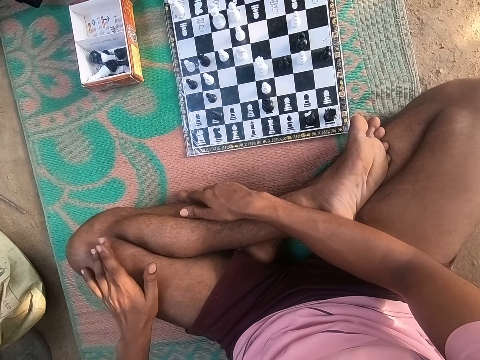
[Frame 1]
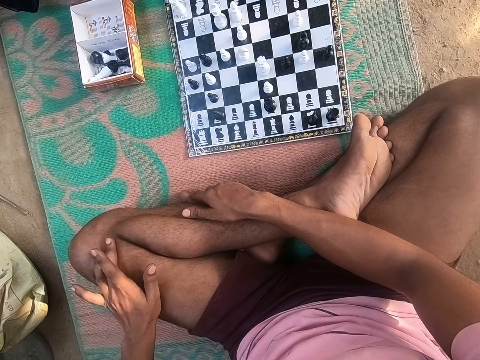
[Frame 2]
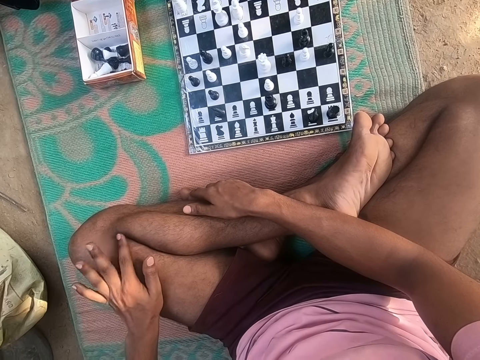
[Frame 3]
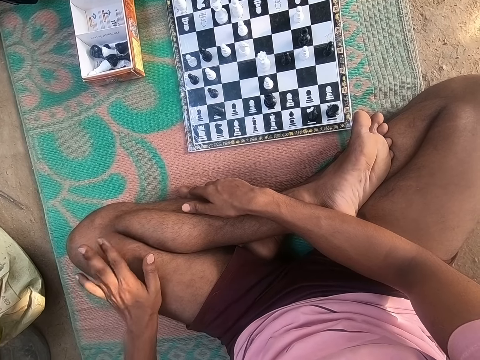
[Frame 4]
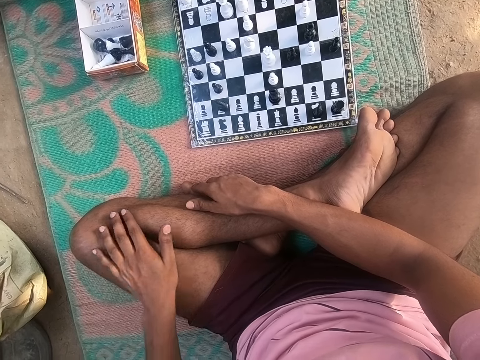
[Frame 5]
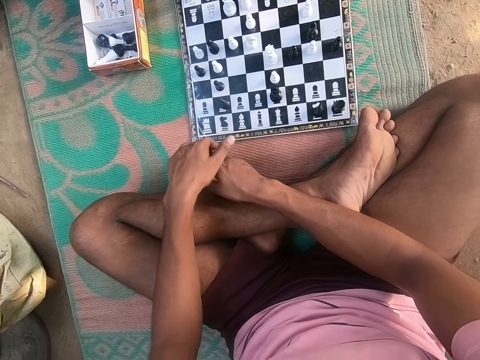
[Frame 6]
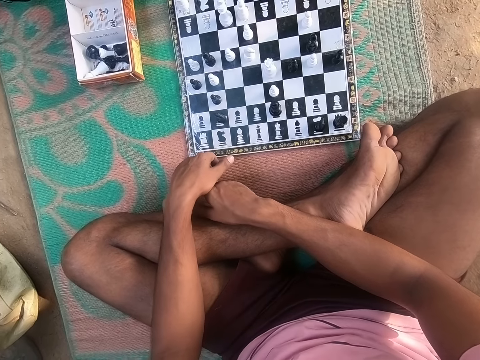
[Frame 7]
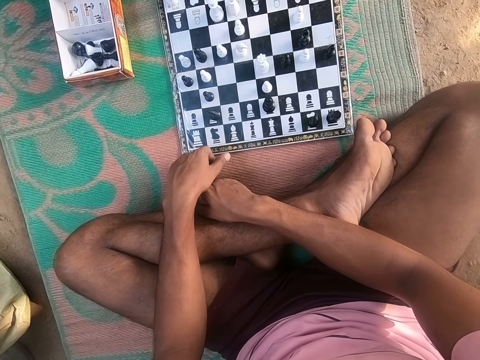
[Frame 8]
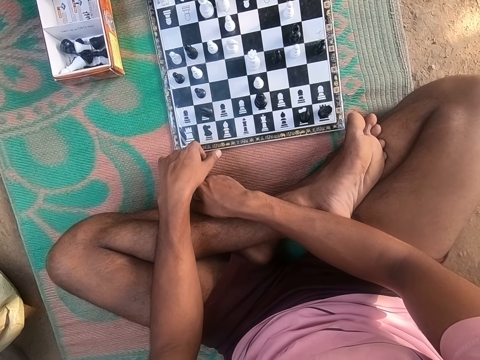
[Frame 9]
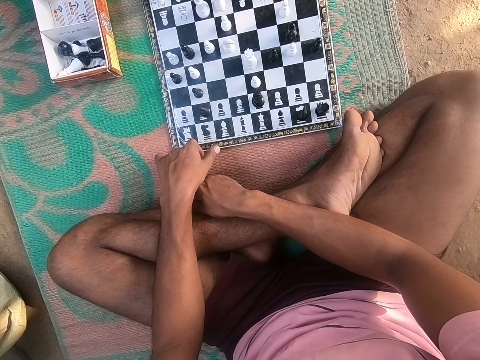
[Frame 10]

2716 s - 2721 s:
The camera wearer taps his leg.

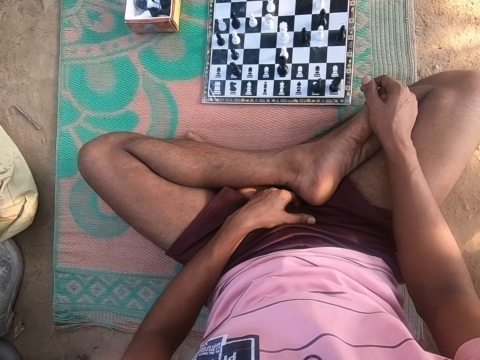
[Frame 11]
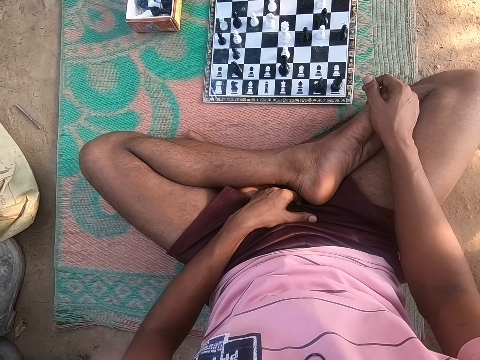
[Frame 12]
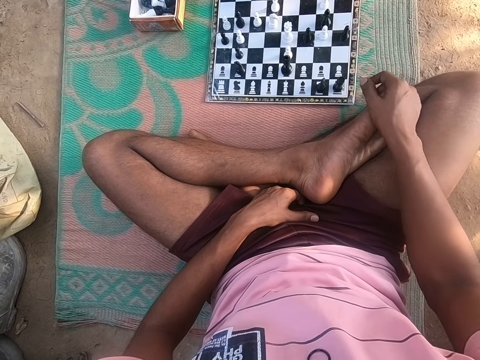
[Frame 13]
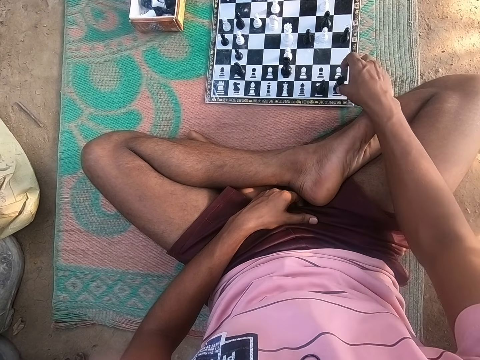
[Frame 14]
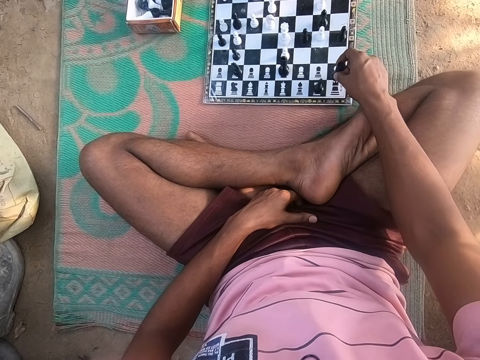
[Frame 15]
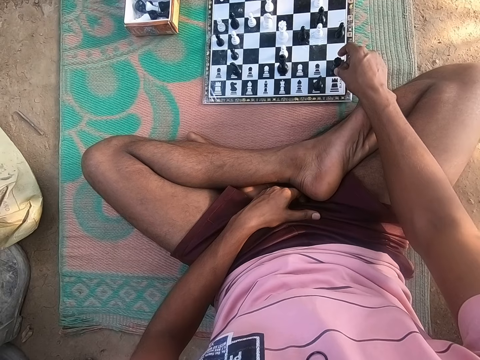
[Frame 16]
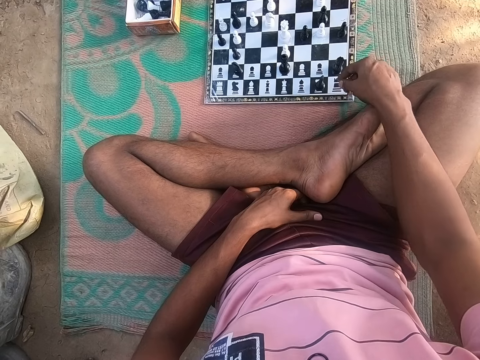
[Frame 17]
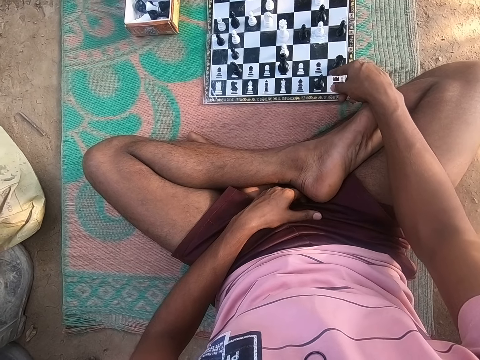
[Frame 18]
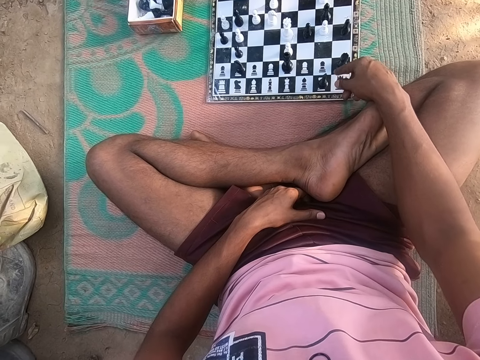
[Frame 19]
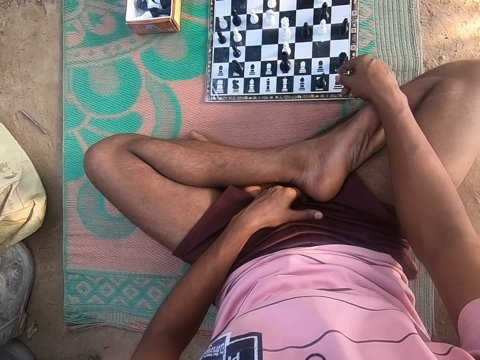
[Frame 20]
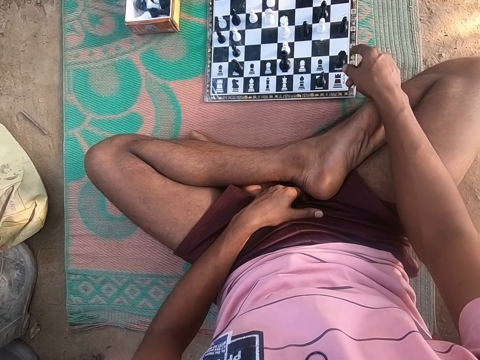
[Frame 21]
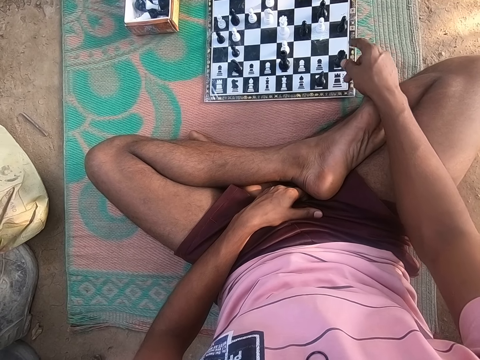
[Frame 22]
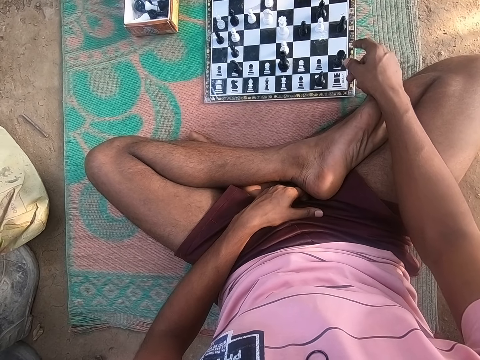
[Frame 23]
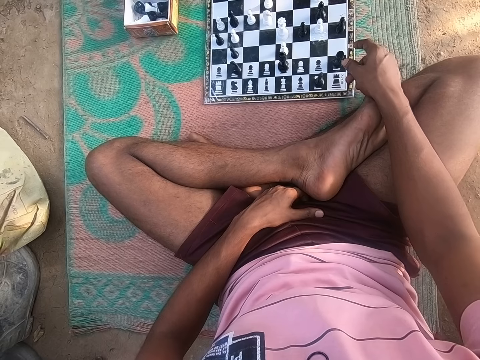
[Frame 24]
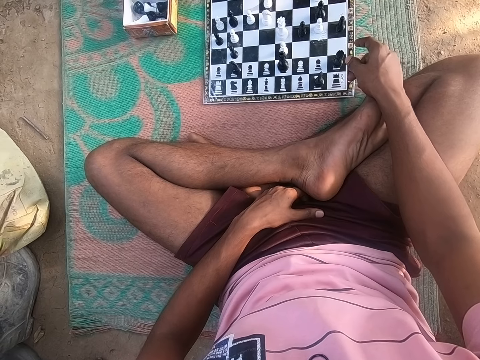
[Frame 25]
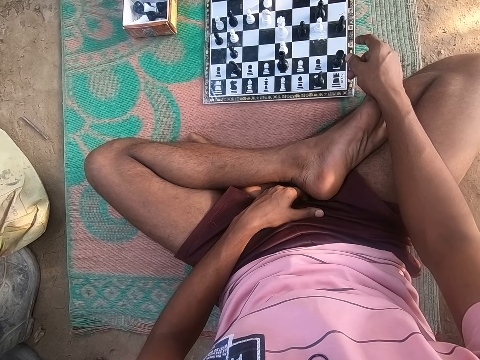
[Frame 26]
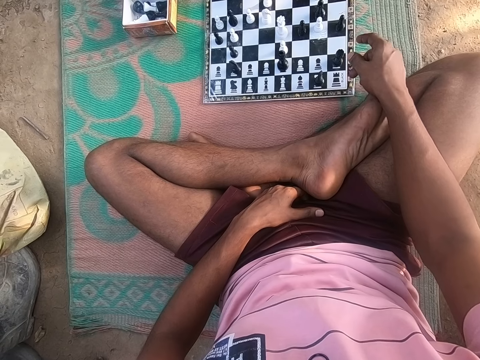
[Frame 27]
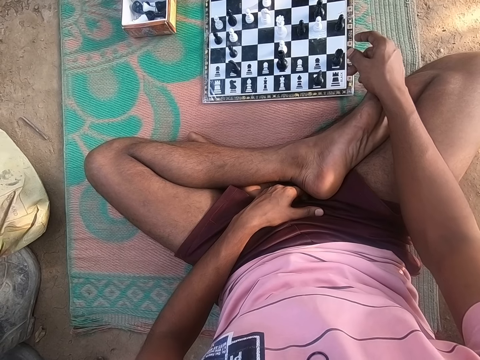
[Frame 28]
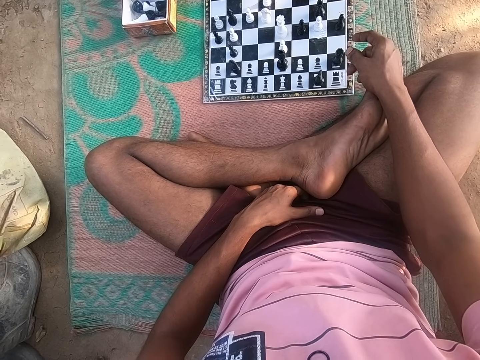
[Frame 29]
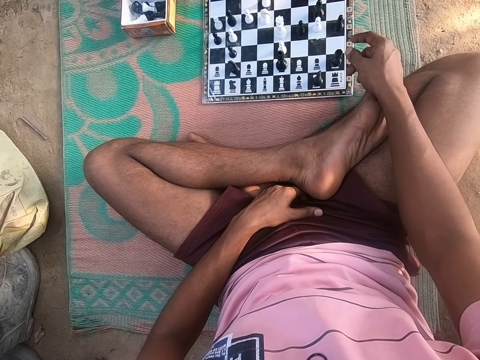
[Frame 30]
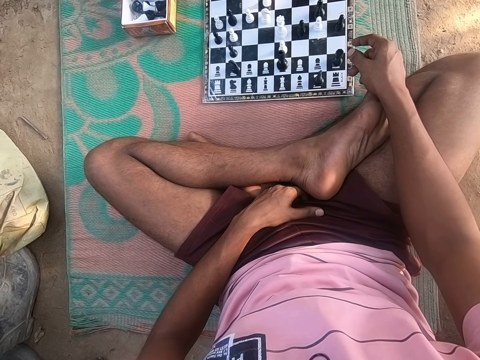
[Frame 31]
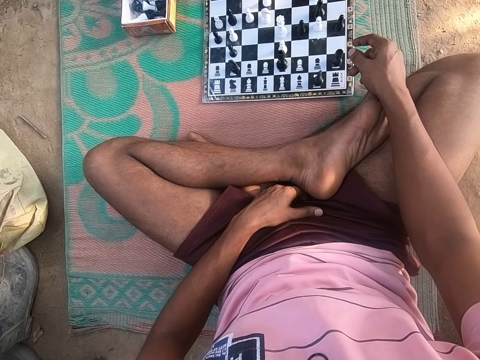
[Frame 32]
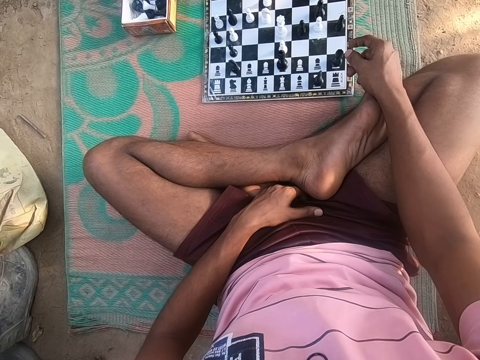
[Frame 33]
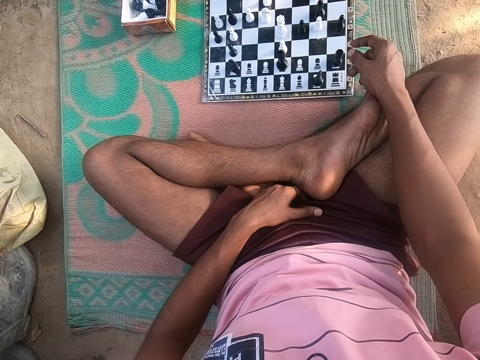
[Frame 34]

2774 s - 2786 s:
The camera wearer plays the chess game. They look at the chess game on the floor.

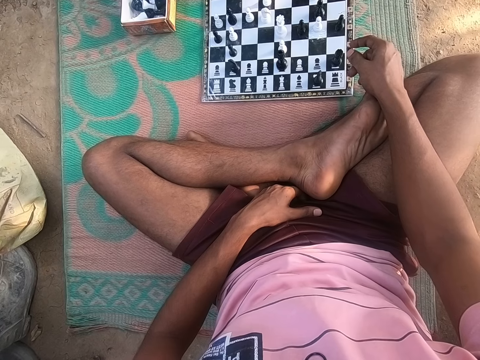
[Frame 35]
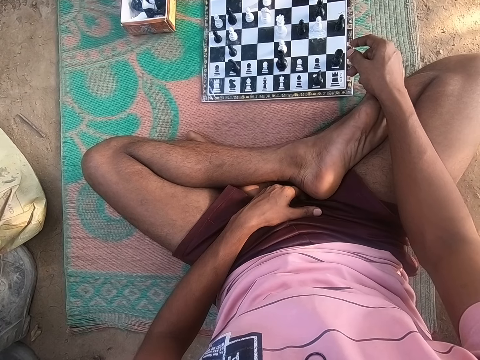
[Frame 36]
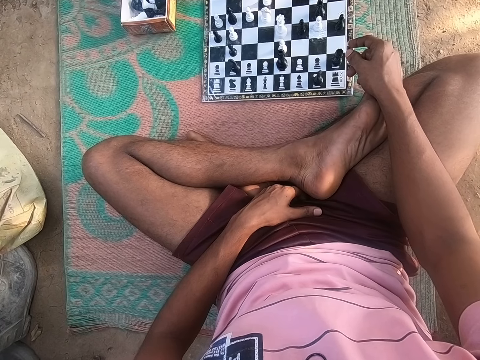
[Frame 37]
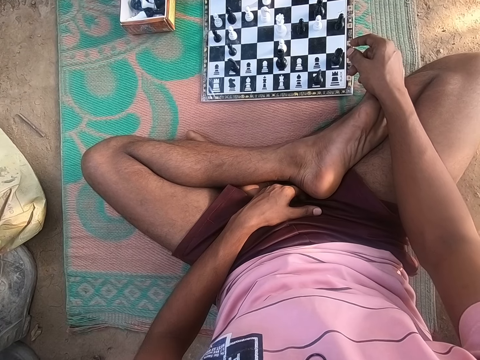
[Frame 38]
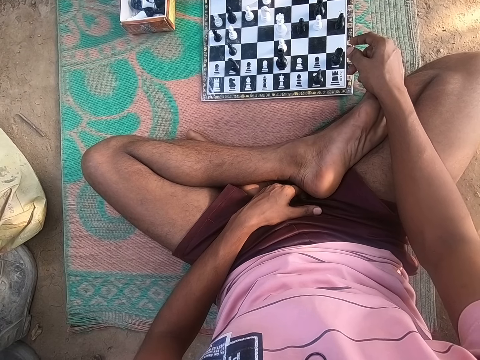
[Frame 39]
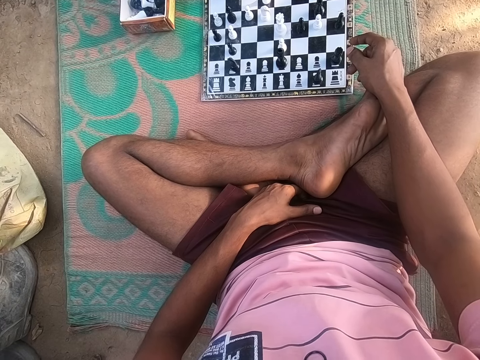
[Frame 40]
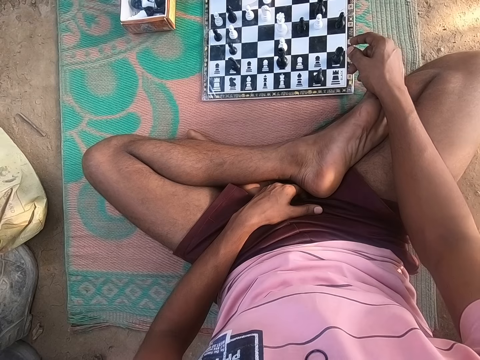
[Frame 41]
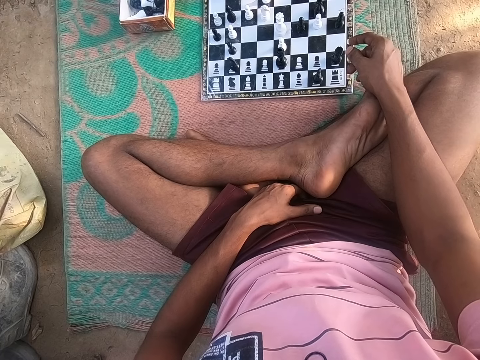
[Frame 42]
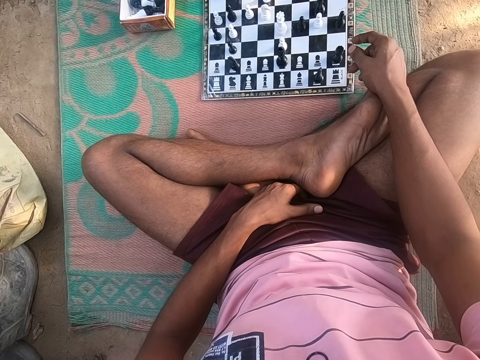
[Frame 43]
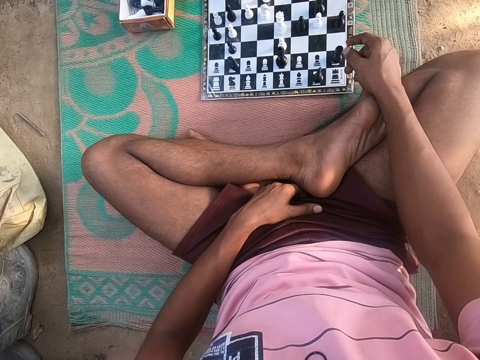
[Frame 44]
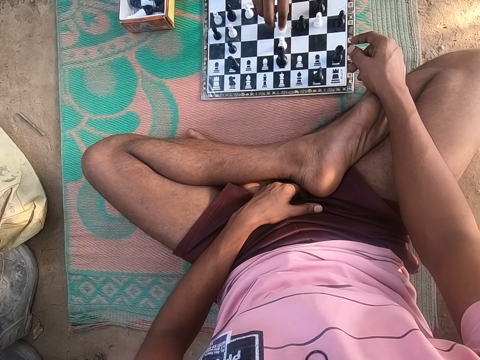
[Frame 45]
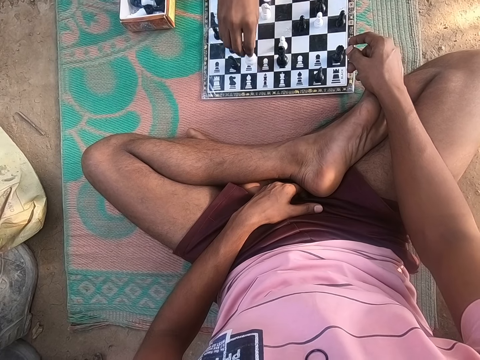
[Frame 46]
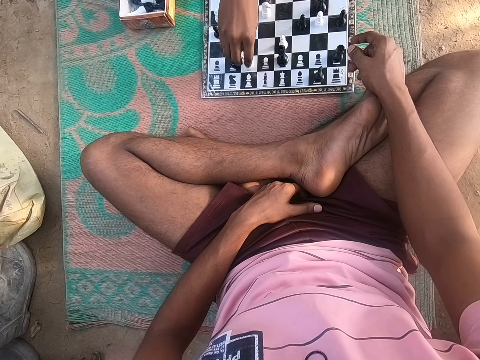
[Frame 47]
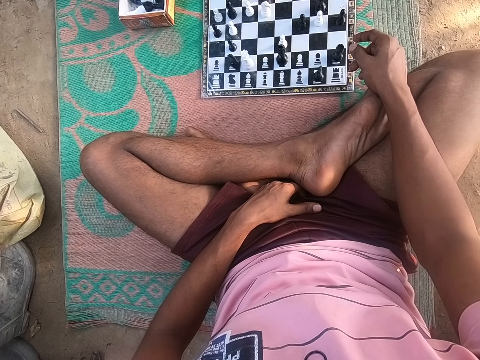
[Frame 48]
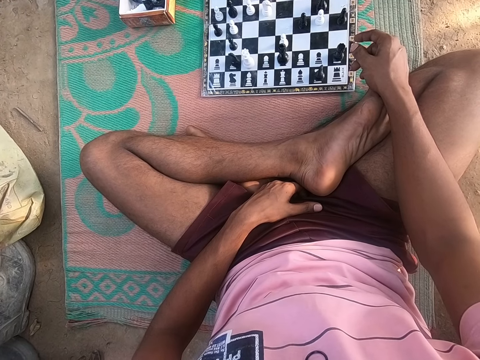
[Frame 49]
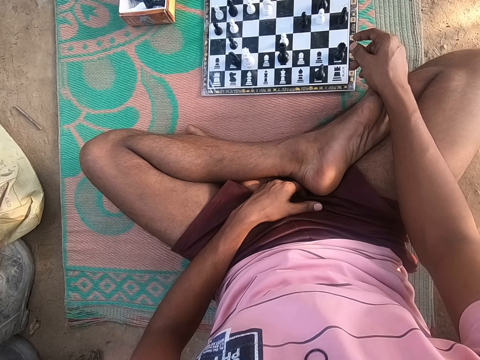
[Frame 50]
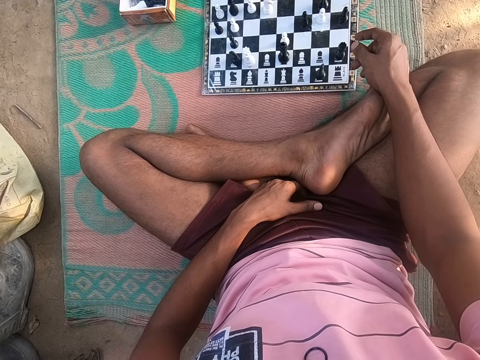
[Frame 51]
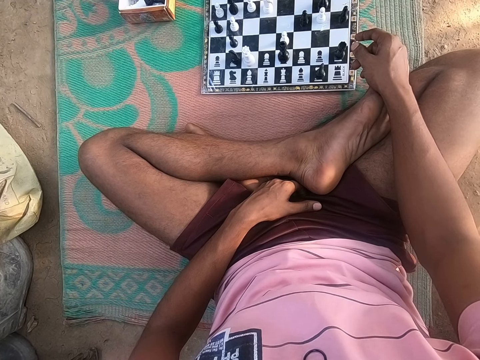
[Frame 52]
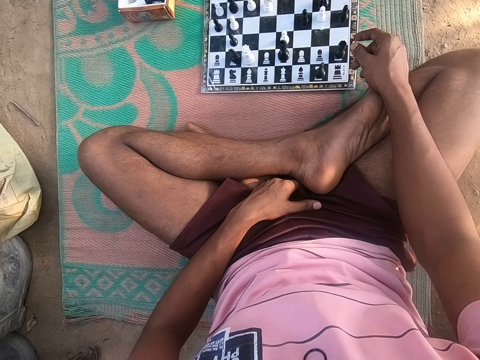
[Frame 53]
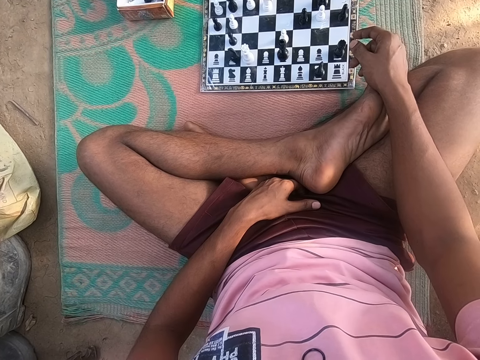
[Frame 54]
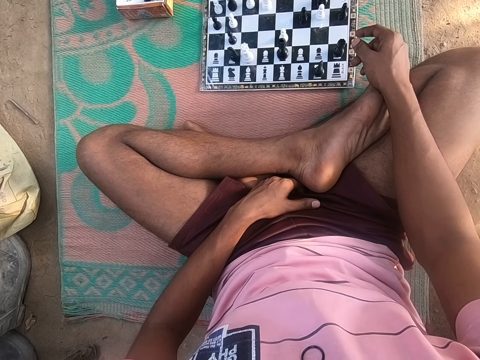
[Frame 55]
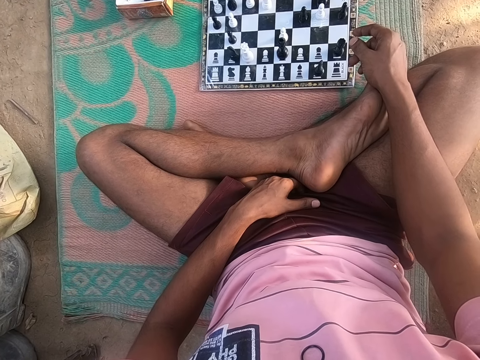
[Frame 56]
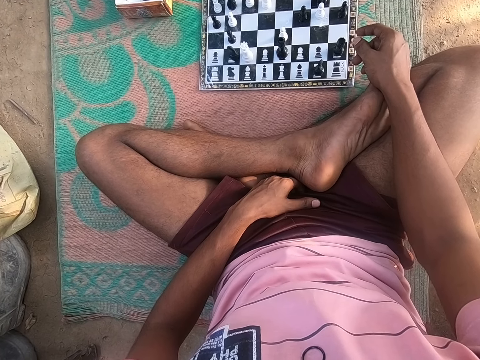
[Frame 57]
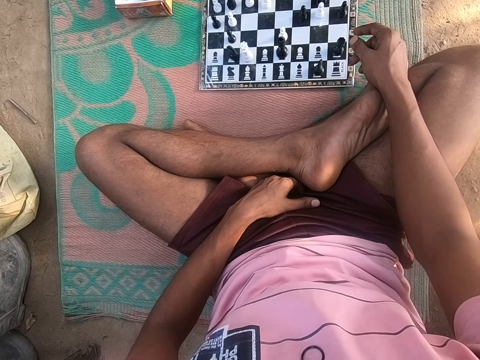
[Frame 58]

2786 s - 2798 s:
A man plays the chess game. The camera wearer looks at the chess game on the floor.
